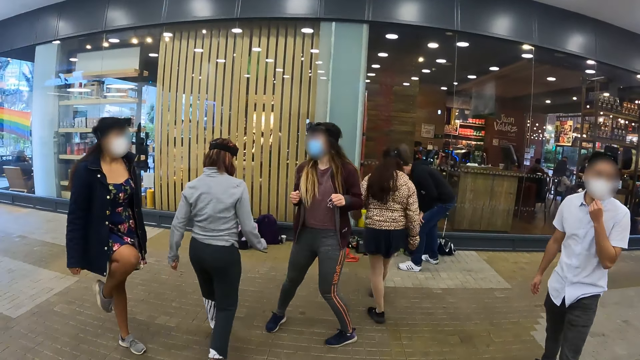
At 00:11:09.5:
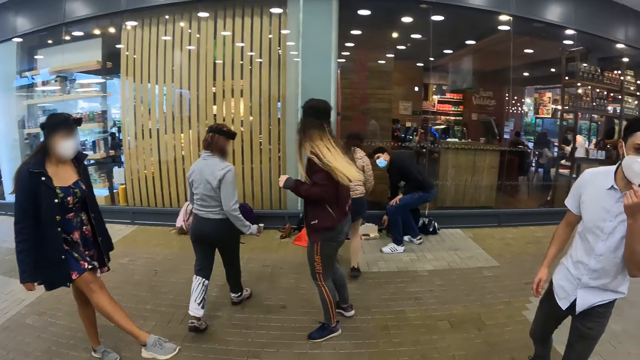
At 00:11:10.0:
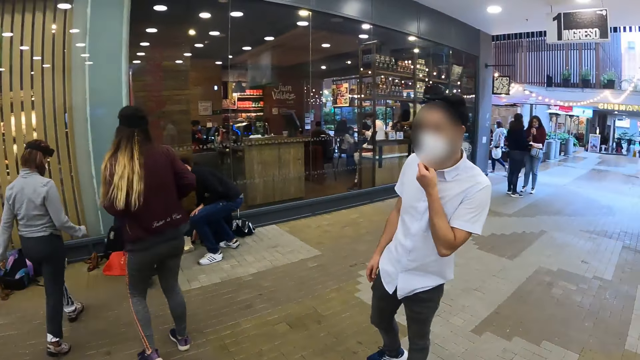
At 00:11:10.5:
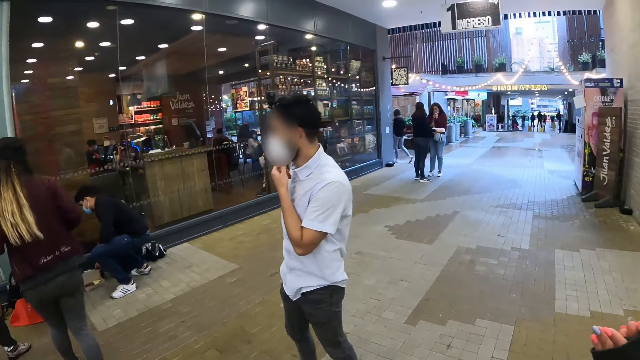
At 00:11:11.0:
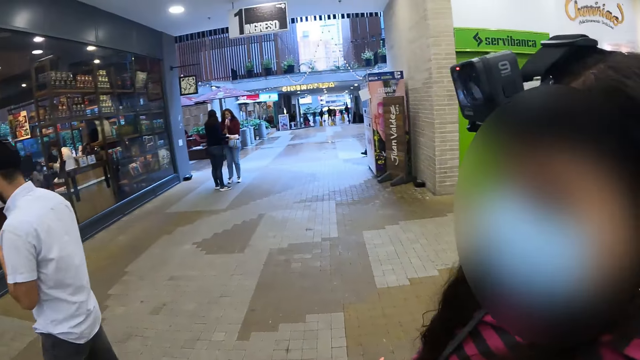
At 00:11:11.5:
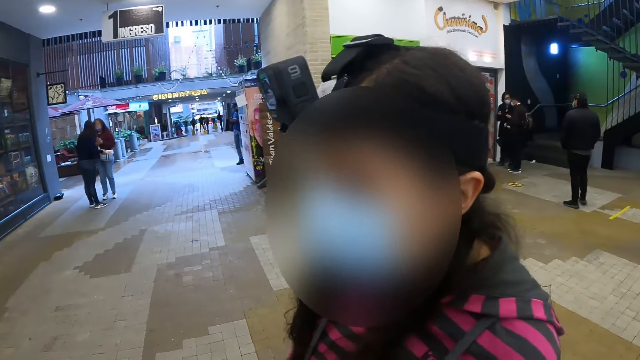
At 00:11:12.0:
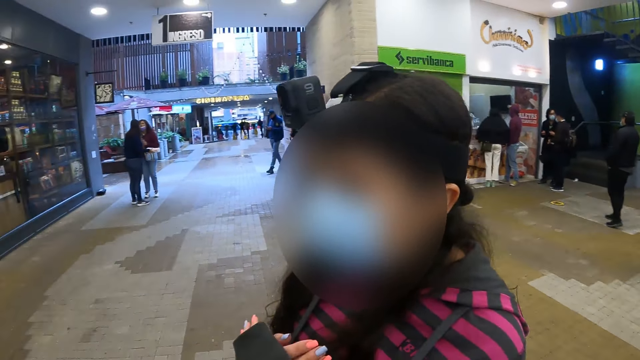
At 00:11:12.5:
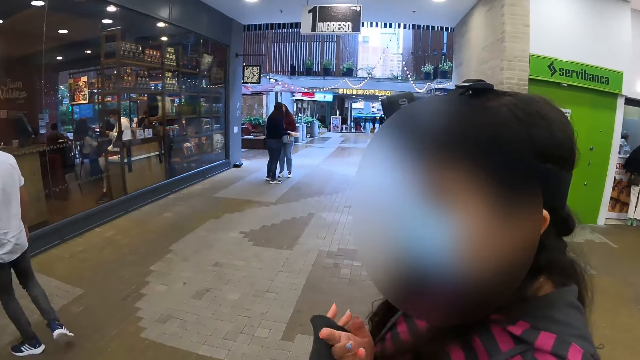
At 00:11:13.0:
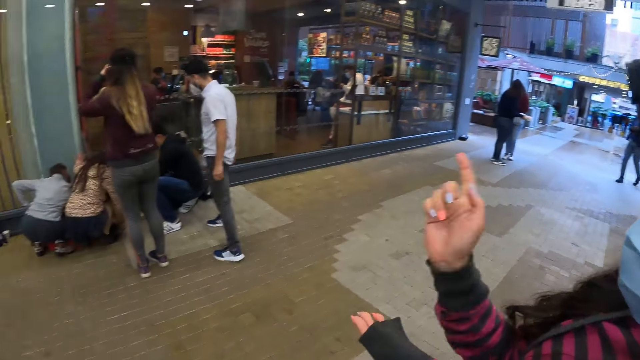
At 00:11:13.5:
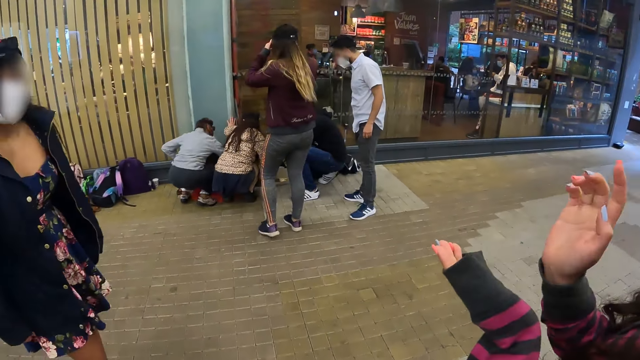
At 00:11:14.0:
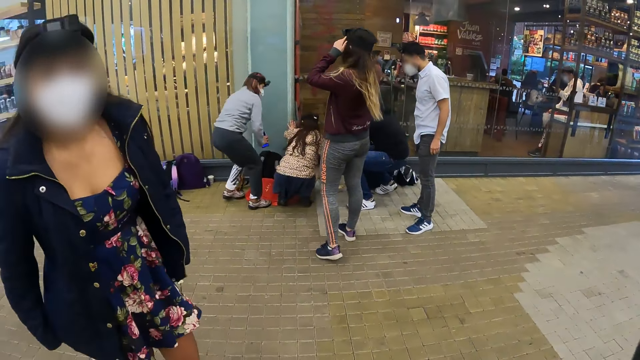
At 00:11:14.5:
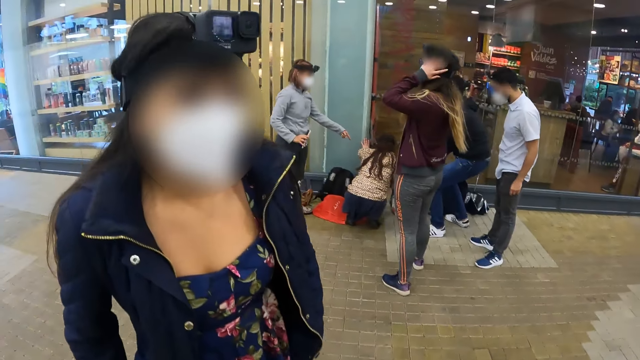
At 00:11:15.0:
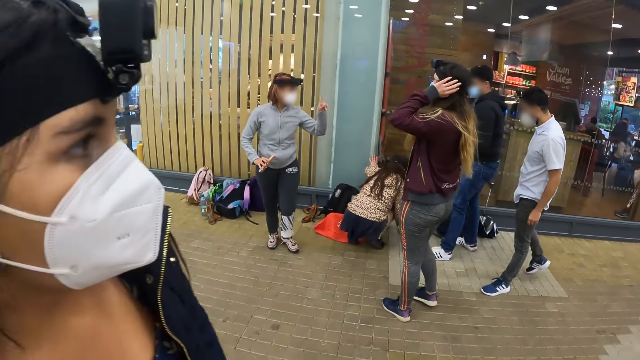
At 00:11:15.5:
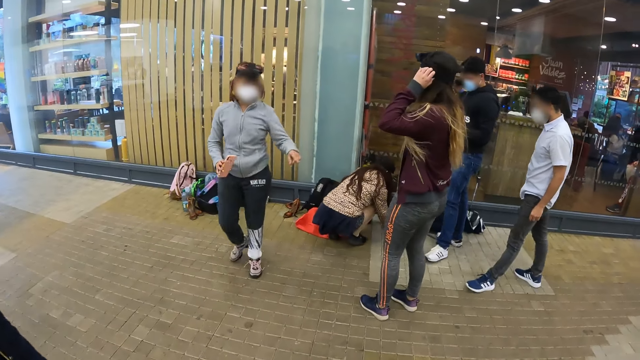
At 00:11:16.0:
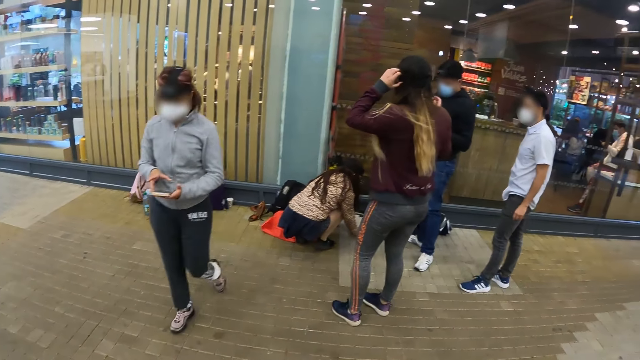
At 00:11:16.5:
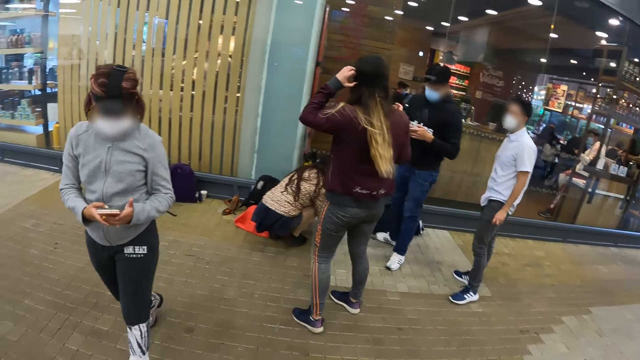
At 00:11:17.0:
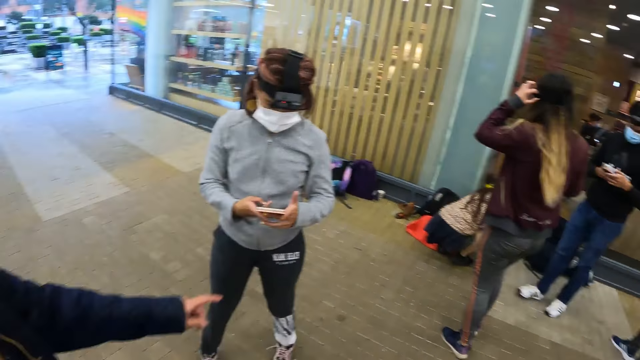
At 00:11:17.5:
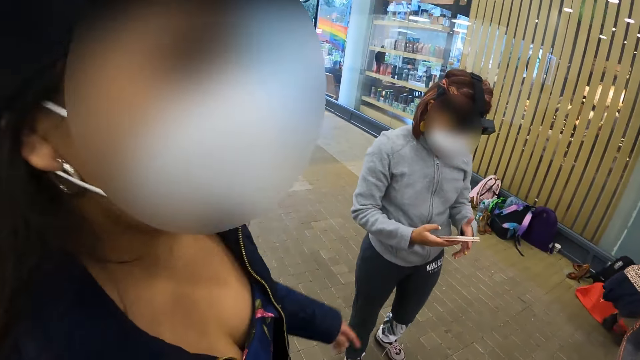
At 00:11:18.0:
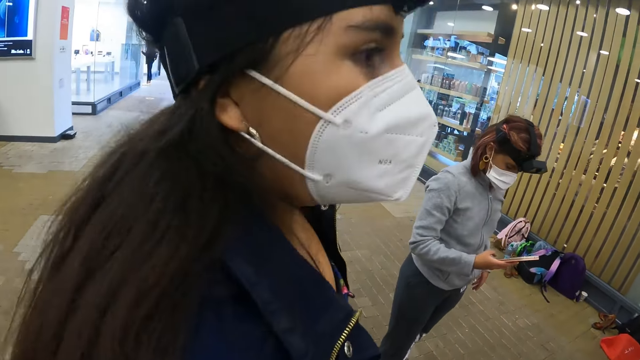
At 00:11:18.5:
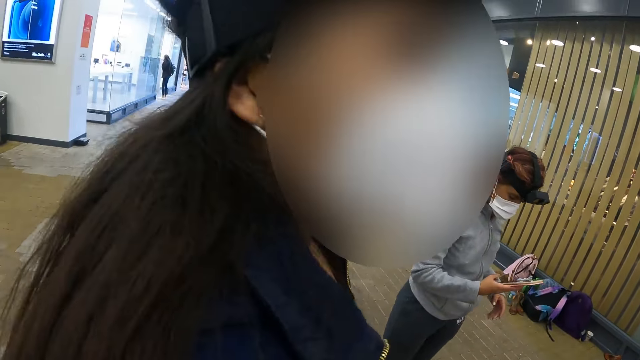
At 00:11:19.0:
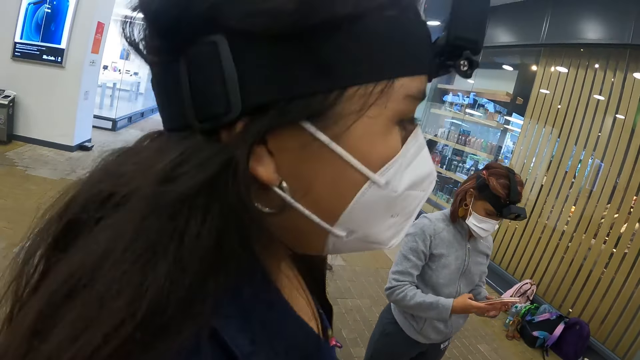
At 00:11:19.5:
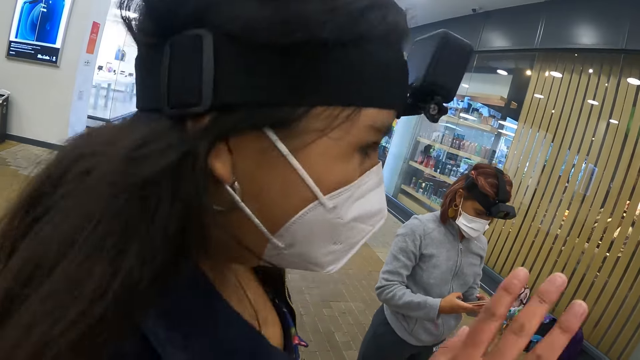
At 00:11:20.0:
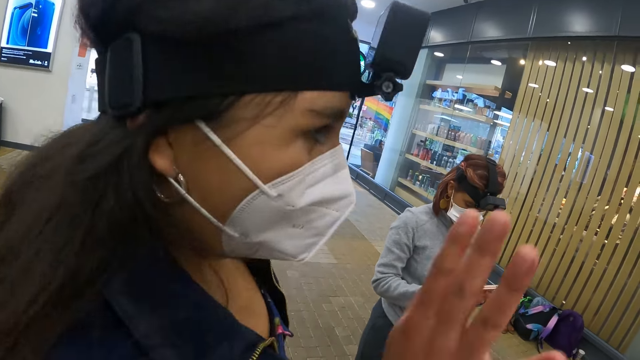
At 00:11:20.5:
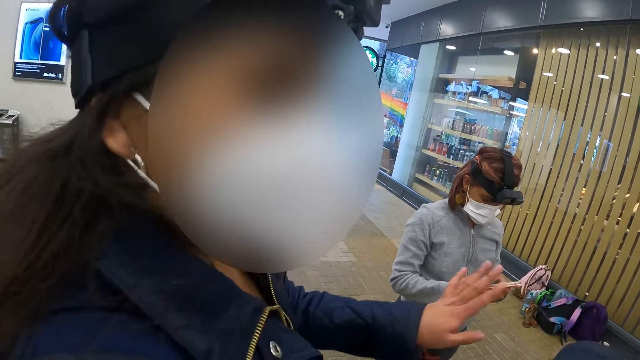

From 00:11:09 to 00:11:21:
The camera wearer interacts with a lady. They interact with another lady. They look around. They interact with the other lady.

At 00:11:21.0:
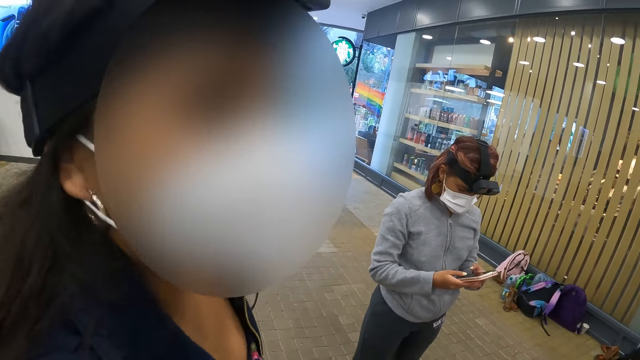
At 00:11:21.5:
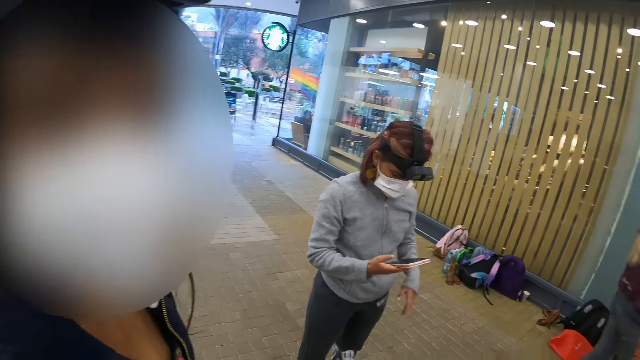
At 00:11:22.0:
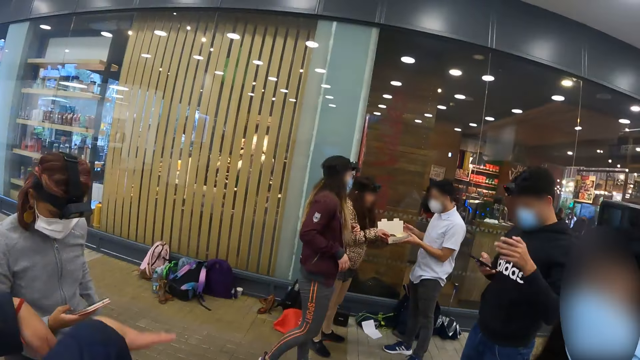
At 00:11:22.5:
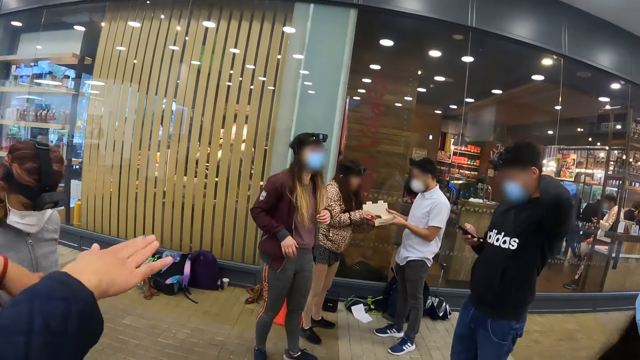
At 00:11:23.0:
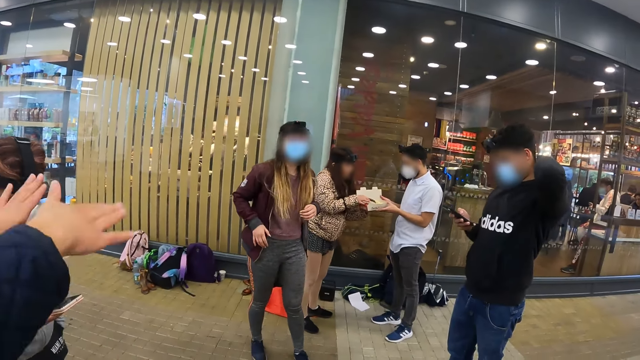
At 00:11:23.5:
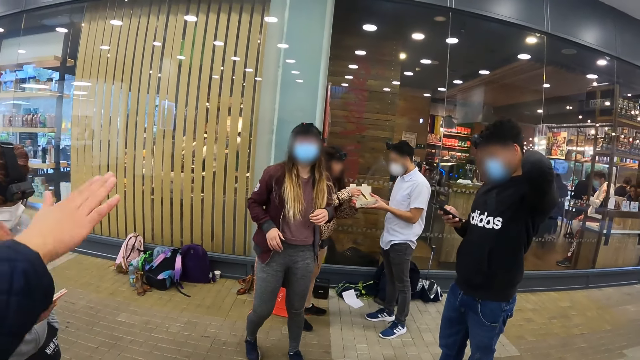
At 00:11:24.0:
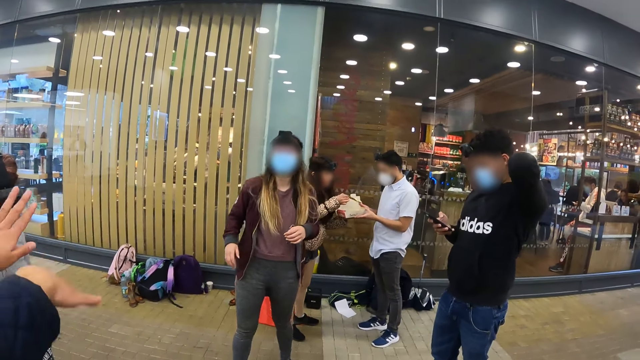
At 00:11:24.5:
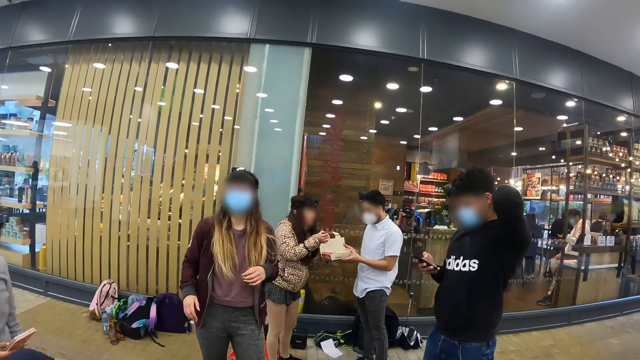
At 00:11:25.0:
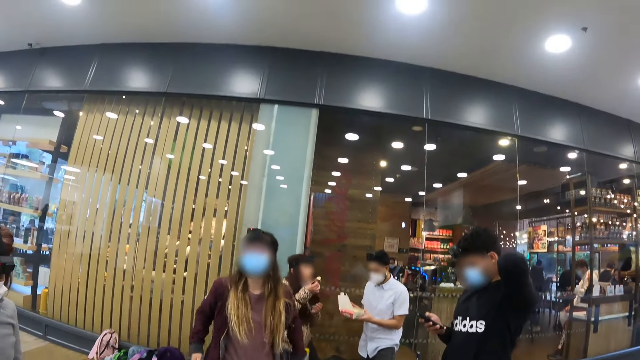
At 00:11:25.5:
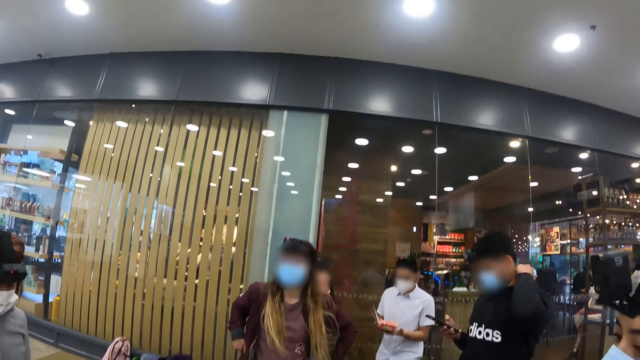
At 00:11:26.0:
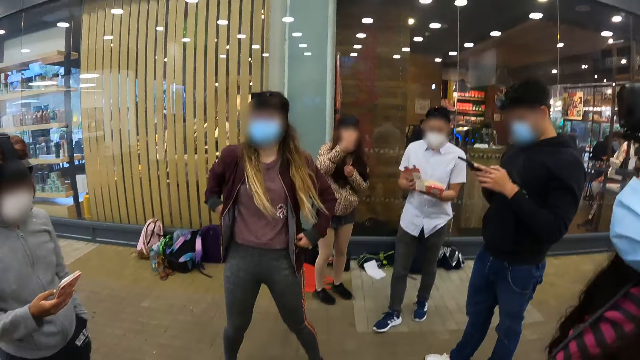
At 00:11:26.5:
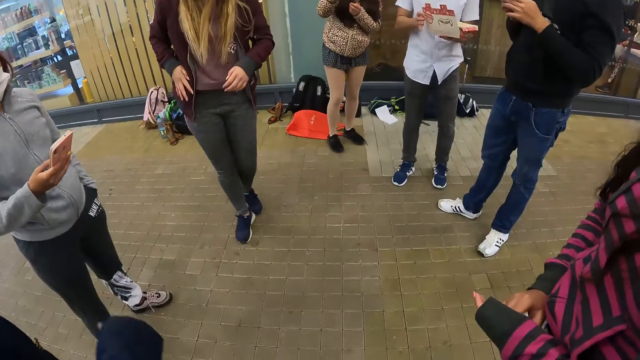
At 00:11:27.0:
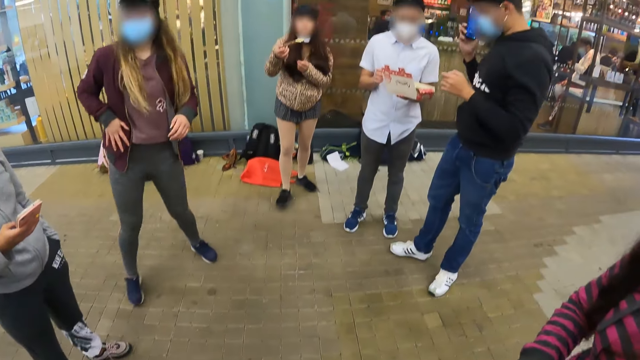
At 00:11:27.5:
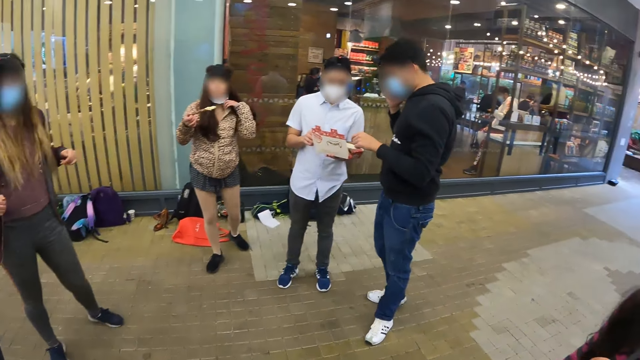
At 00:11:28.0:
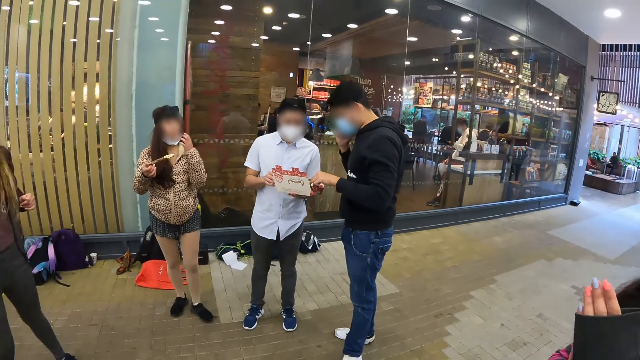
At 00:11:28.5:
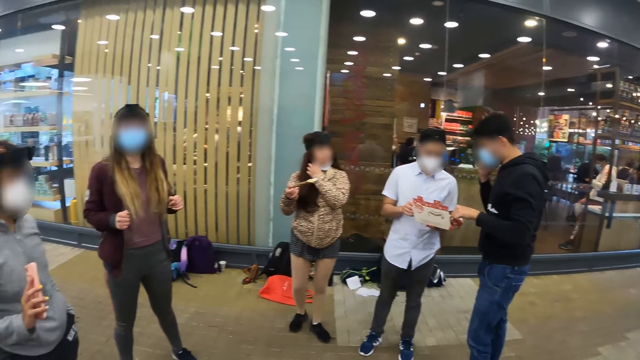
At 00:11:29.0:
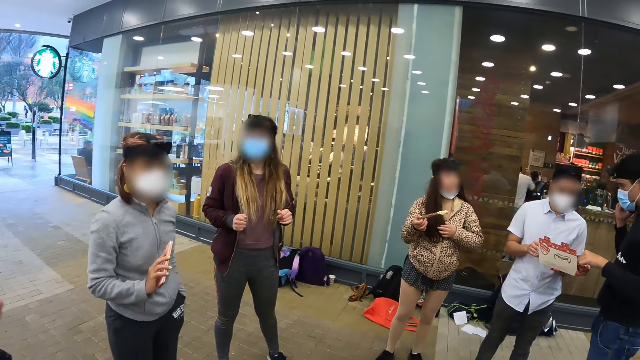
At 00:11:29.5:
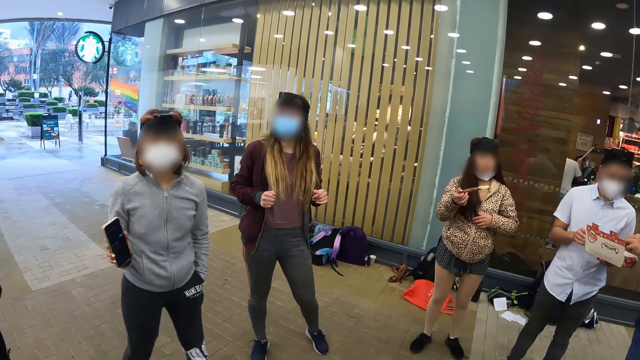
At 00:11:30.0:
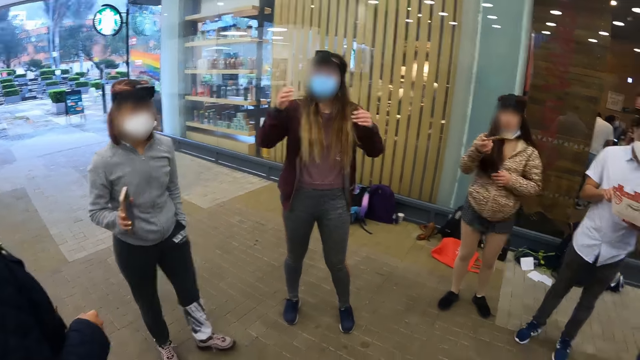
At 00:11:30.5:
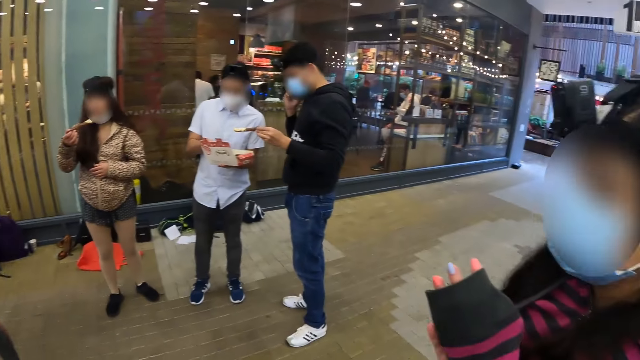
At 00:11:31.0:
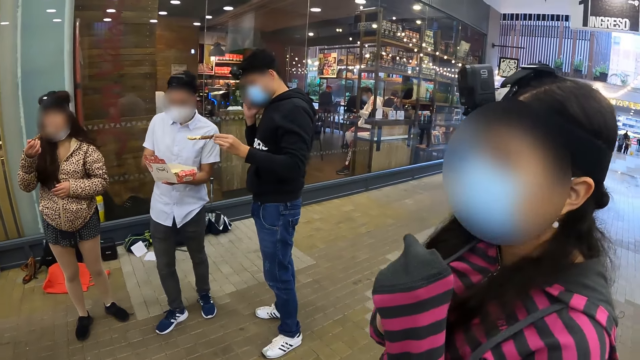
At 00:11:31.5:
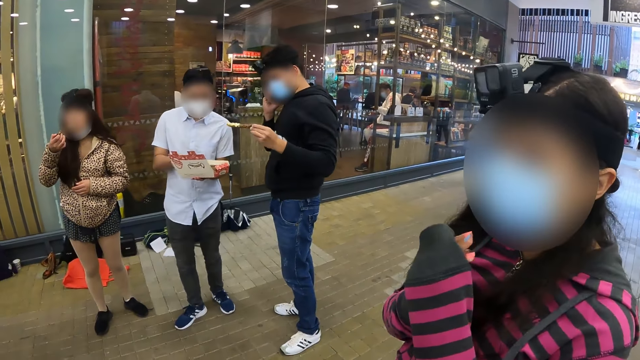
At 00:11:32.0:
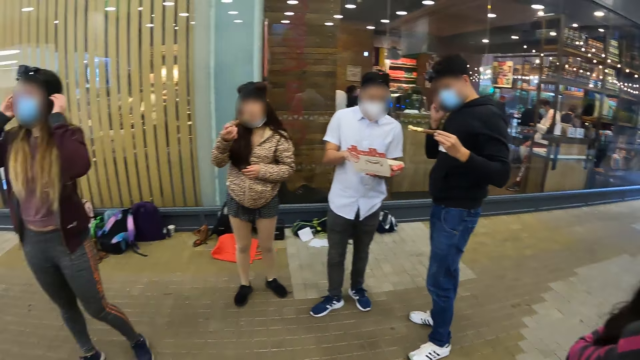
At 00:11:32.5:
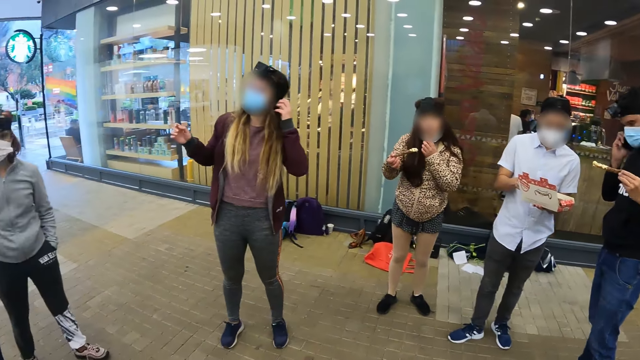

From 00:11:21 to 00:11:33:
The camera wearer looks around. They interact with a lady. They look around. They interact with another lady.
